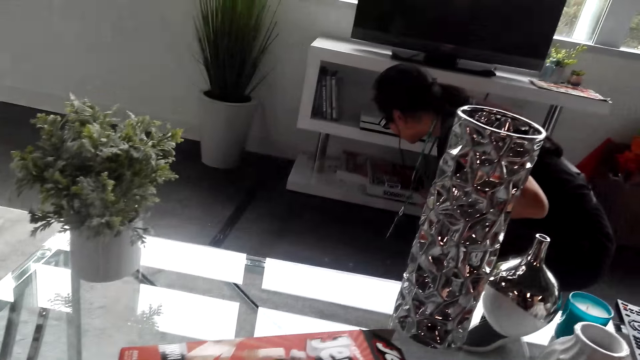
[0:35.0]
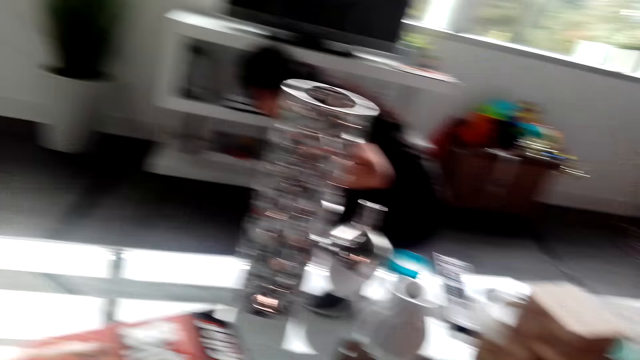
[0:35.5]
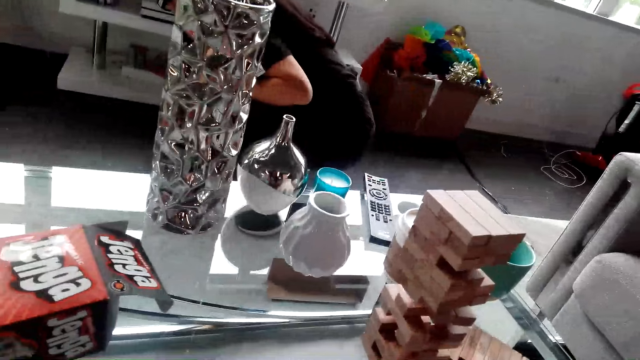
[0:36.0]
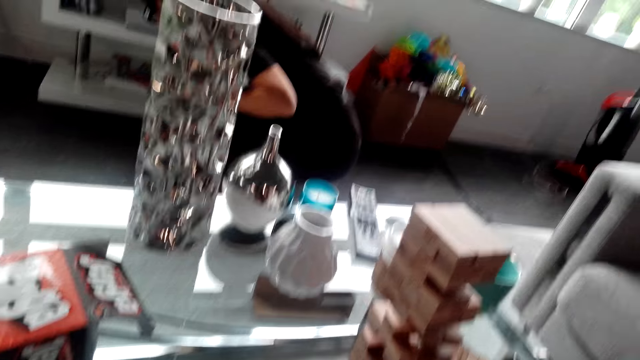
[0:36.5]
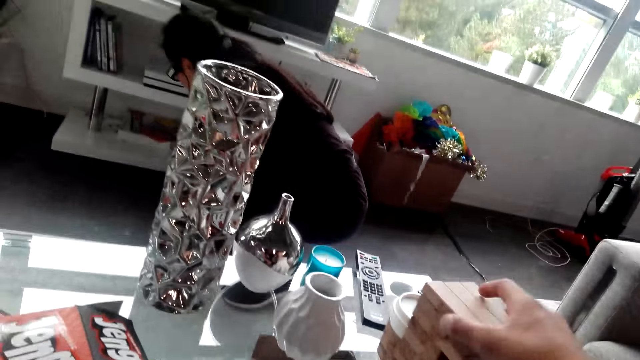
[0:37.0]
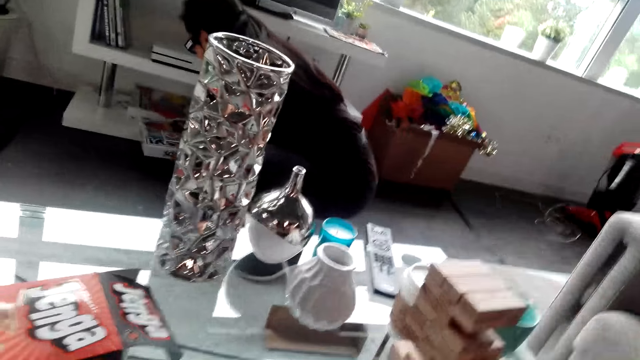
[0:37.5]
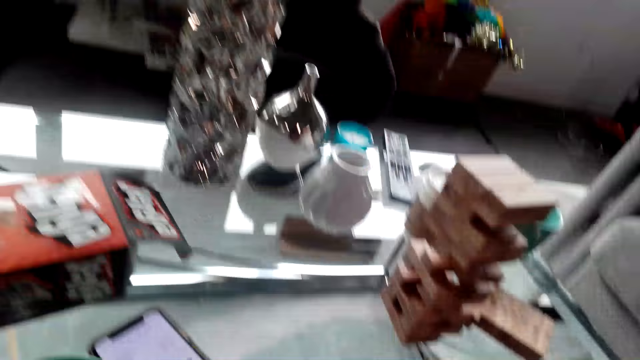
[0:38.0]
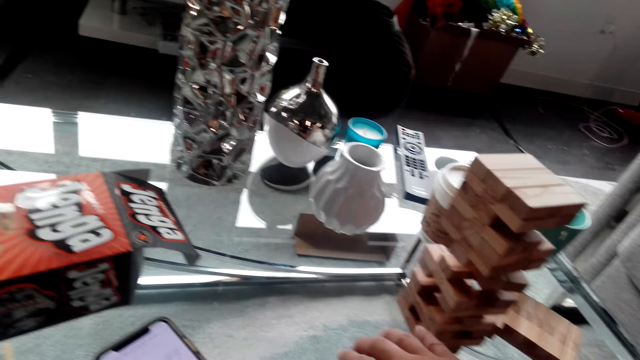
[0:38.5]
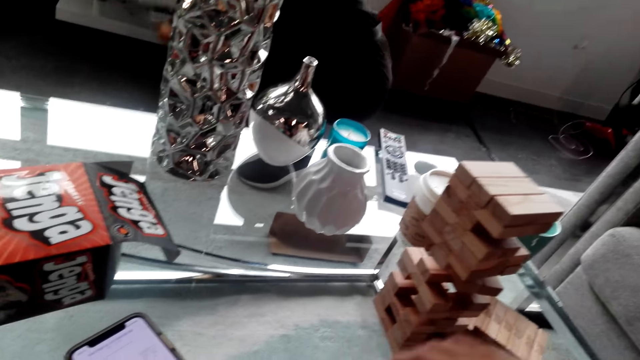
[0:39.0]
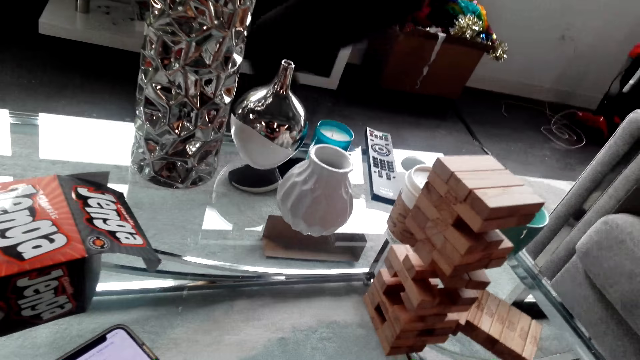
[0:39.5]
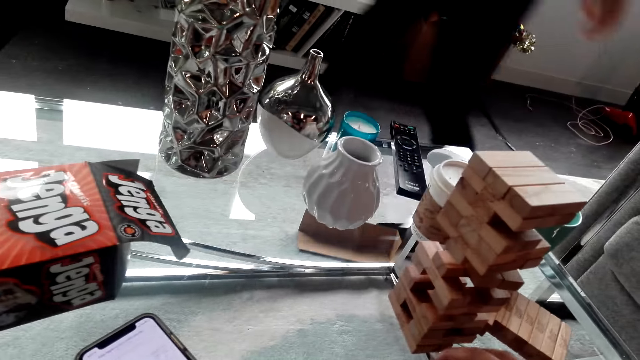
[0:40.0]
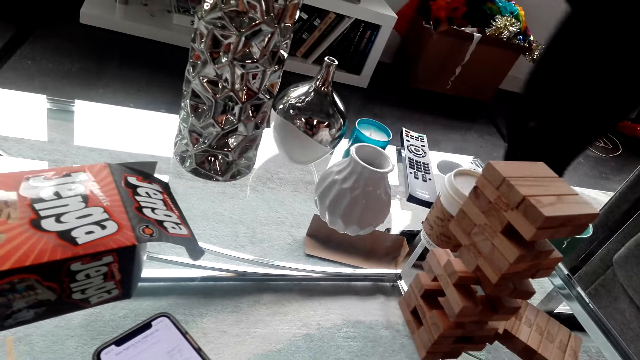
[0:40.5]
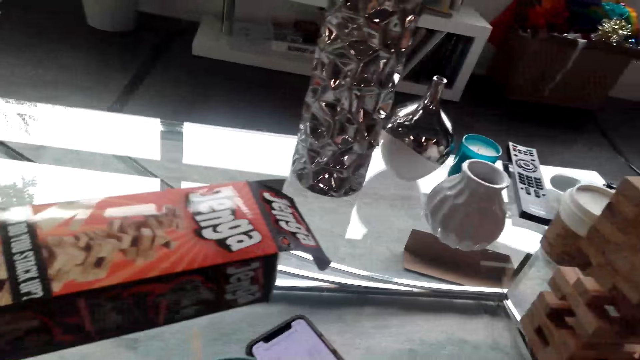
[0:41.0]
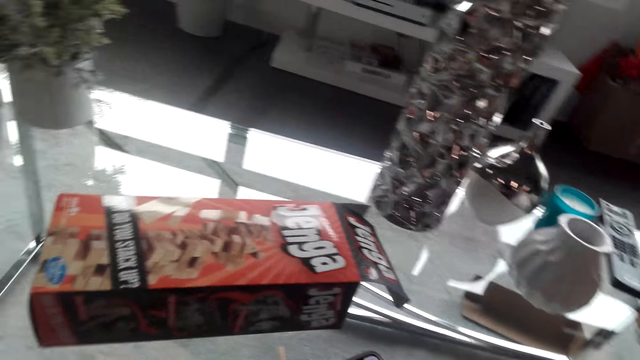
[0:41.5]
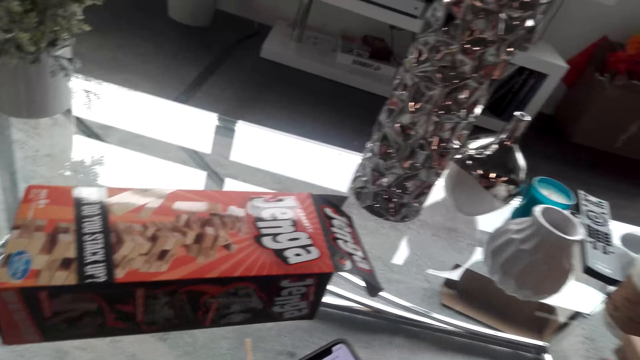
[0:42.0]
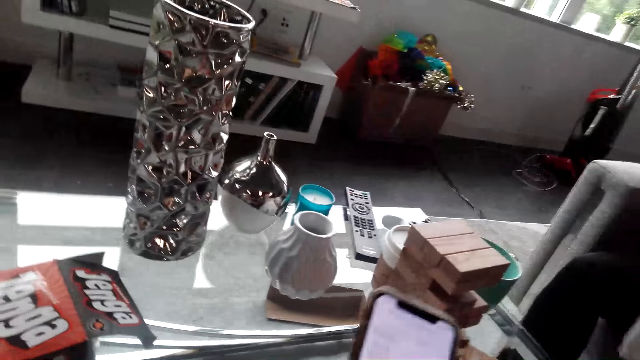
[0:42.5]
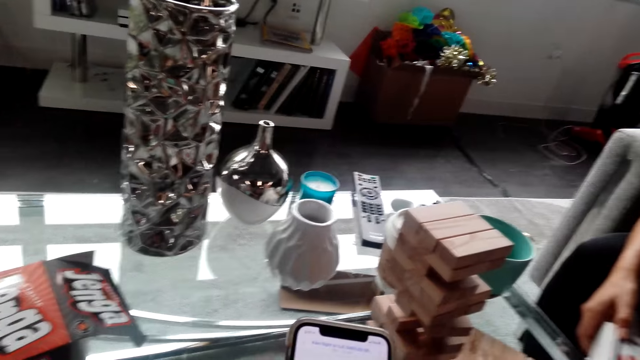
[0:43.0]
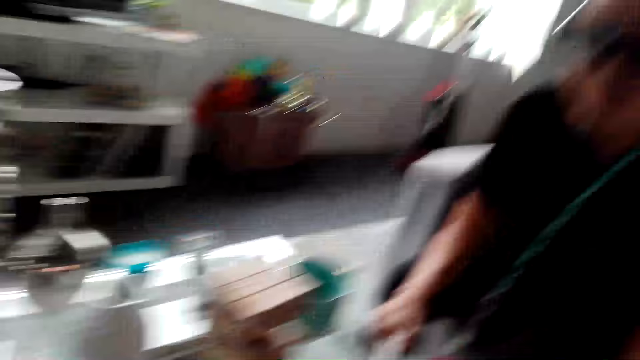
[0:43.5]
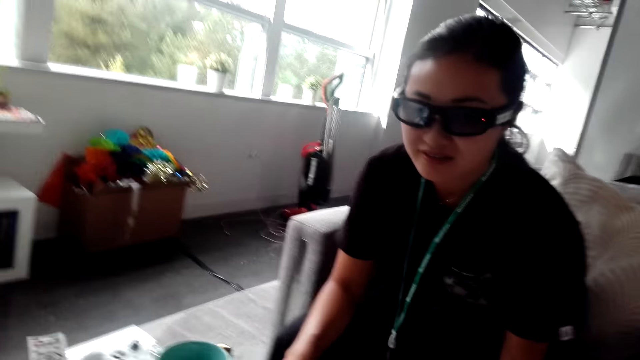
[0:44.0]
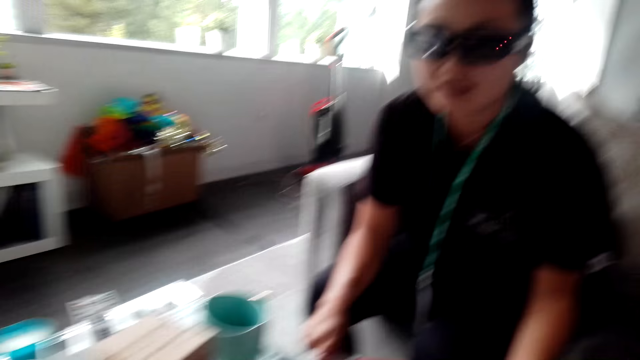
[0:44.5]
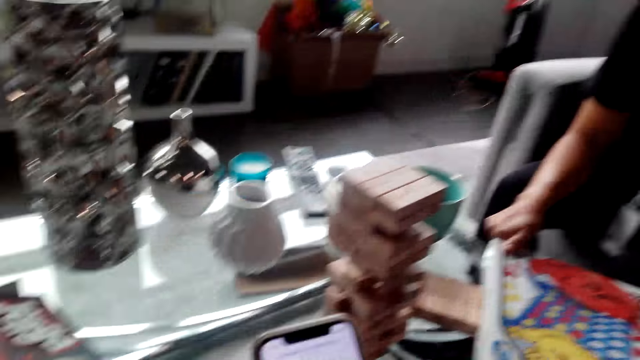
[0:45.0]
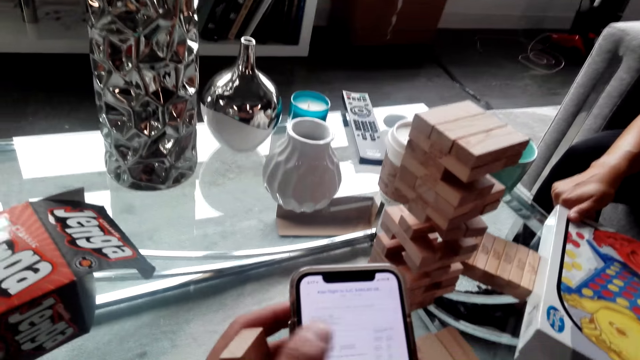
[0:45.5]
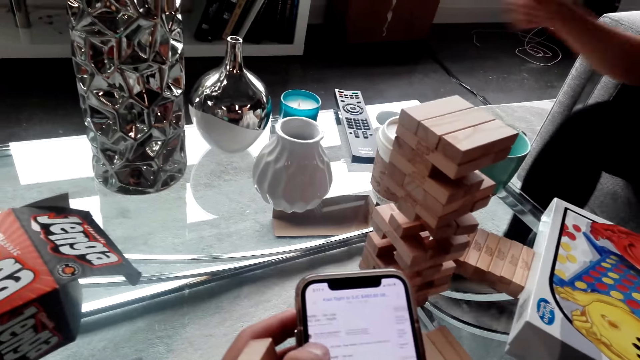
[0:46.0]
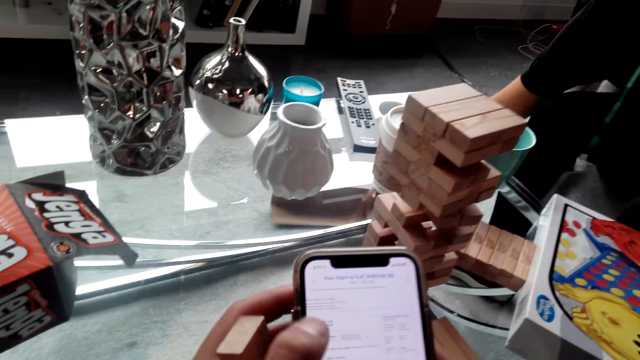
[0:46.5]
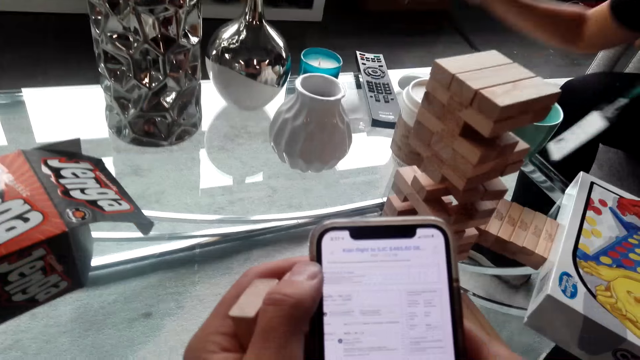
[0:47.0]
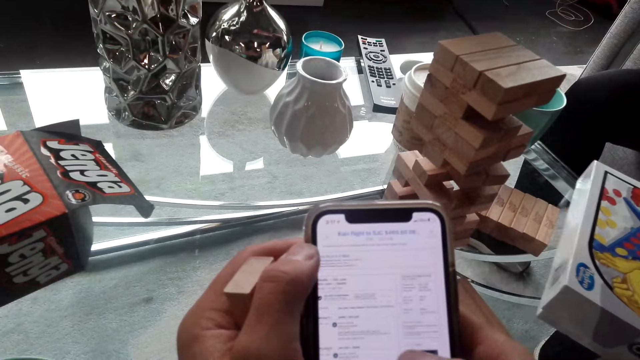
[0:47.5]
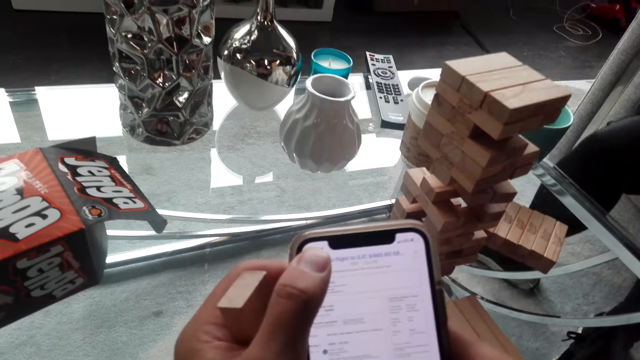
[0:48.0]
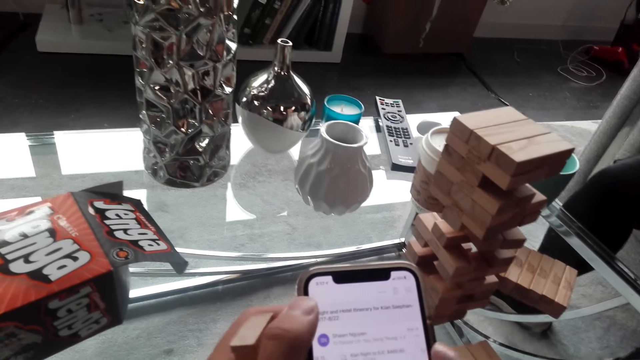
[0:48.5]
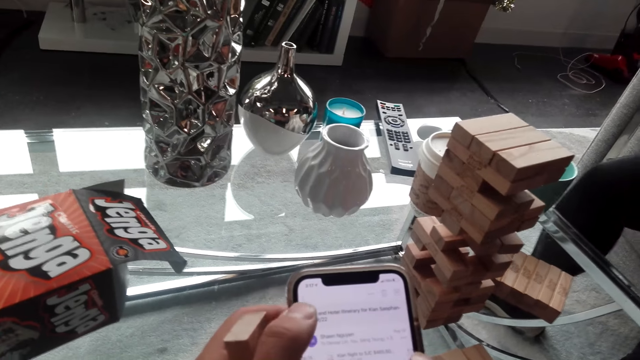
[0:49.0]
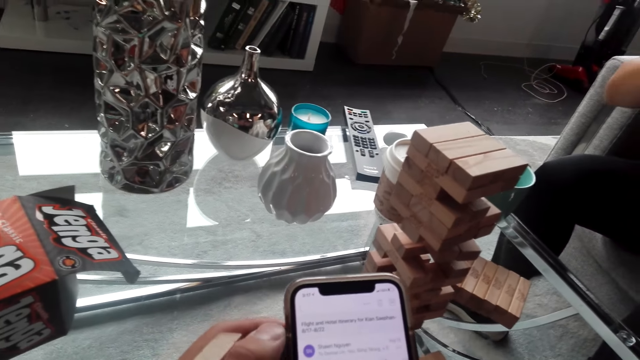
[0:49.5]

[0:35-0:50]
The lady sorts a book shelf. The camera wearer arranges the pallets on the table. The lady picks up a box and moves around. The camera wearer takes a phone. The lady puts the box on a table. The camera wearer talks to the lady. They use the phone.

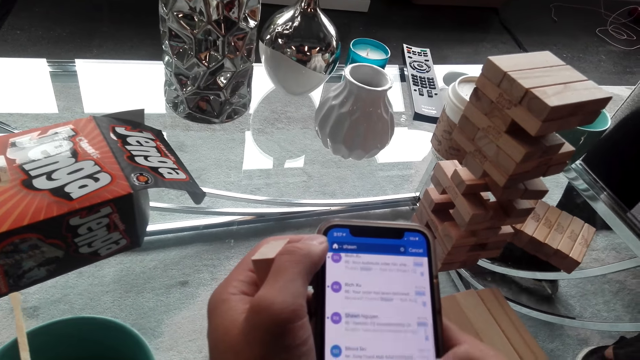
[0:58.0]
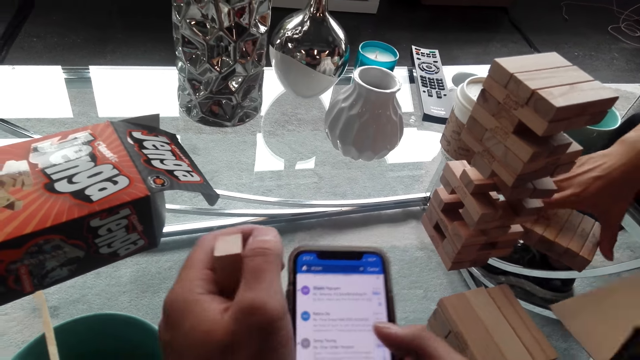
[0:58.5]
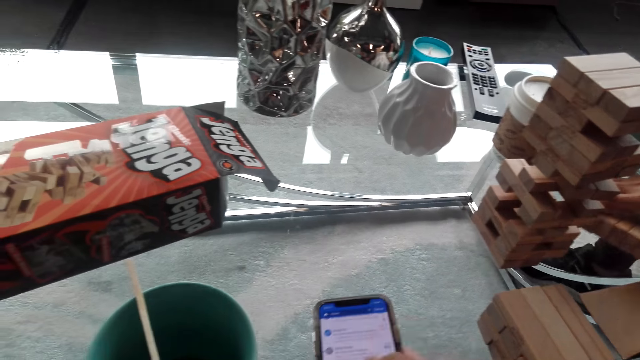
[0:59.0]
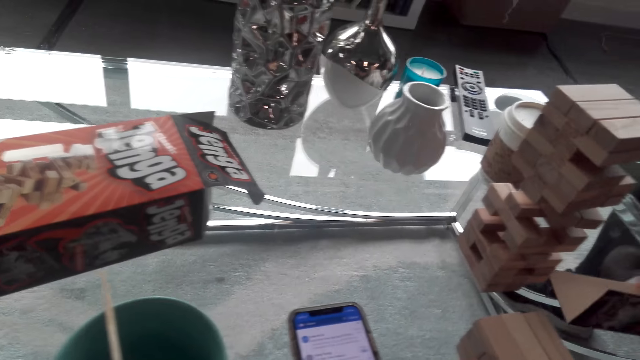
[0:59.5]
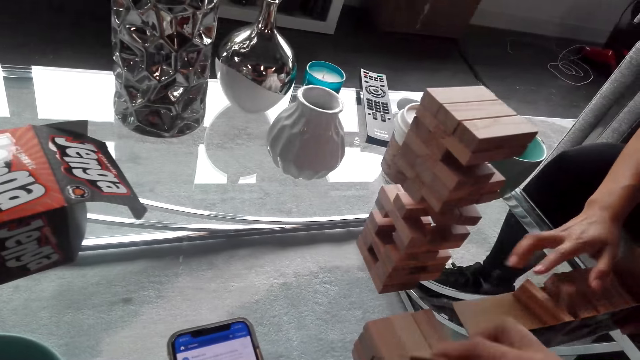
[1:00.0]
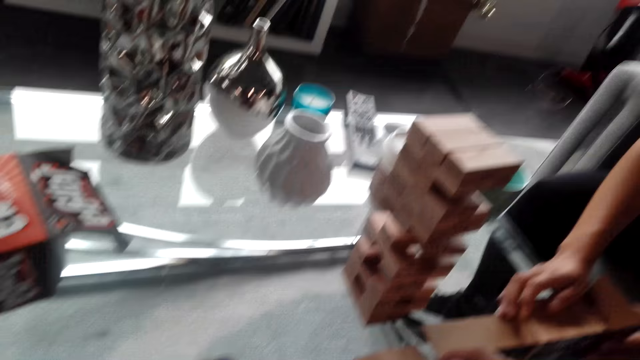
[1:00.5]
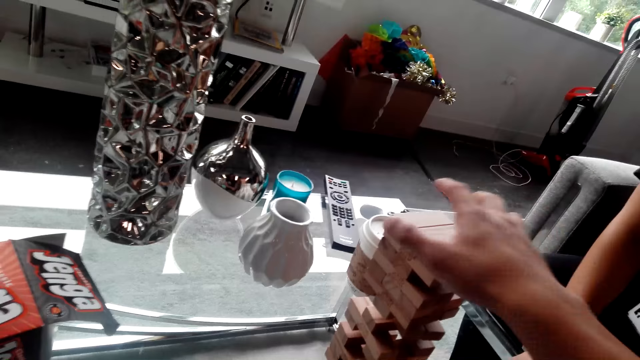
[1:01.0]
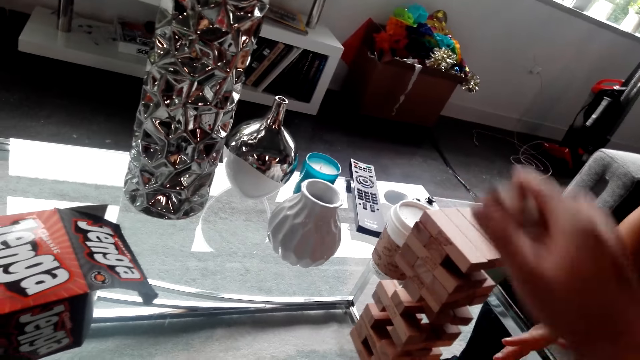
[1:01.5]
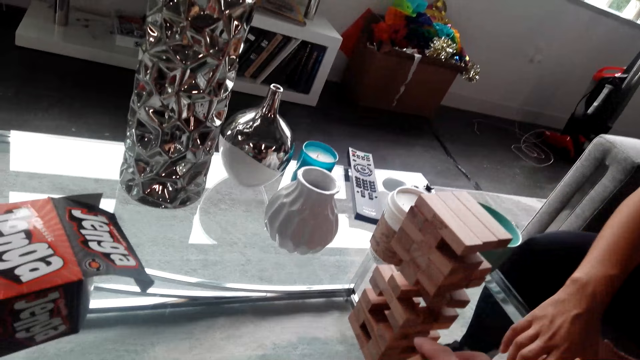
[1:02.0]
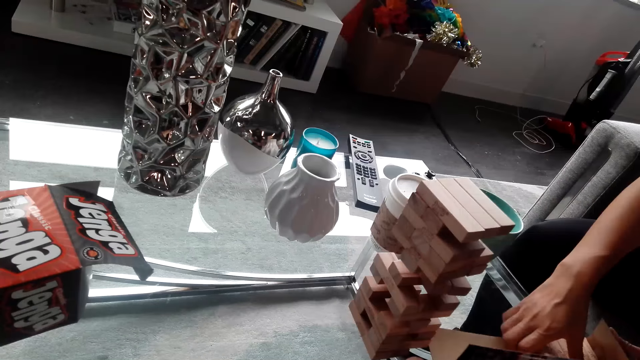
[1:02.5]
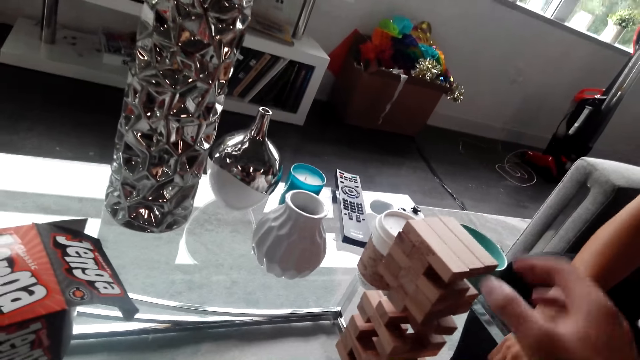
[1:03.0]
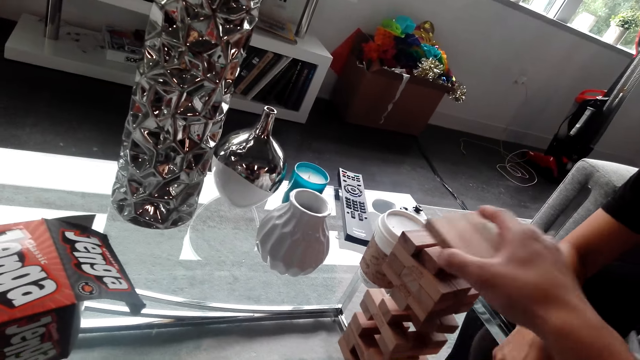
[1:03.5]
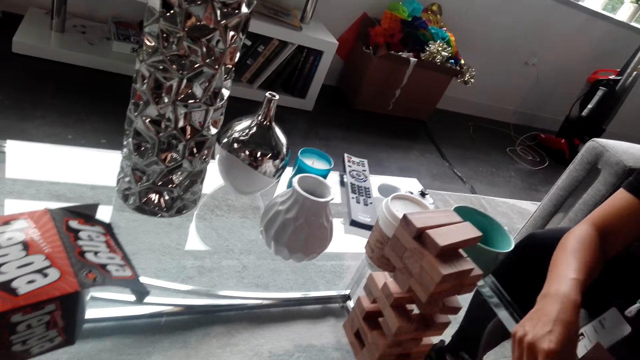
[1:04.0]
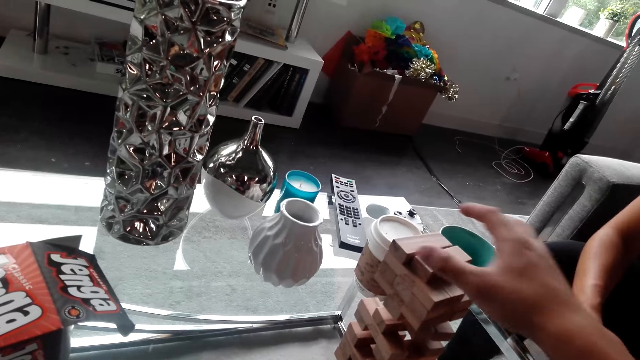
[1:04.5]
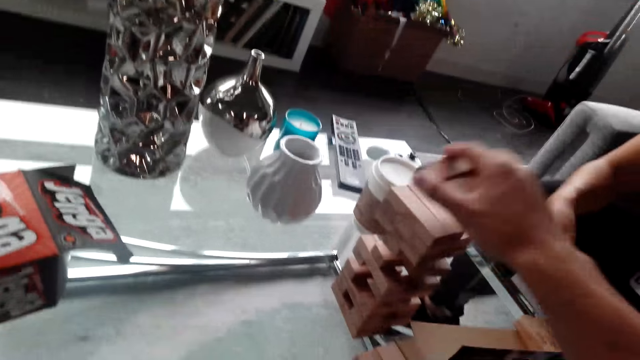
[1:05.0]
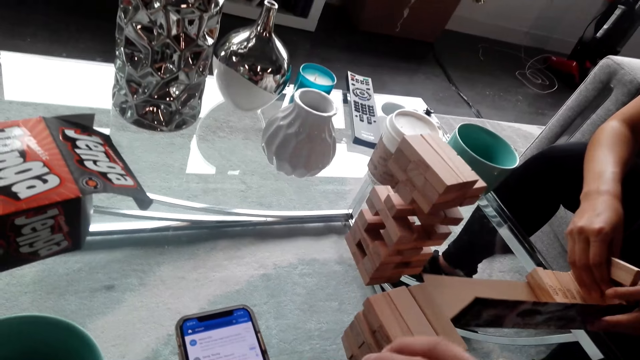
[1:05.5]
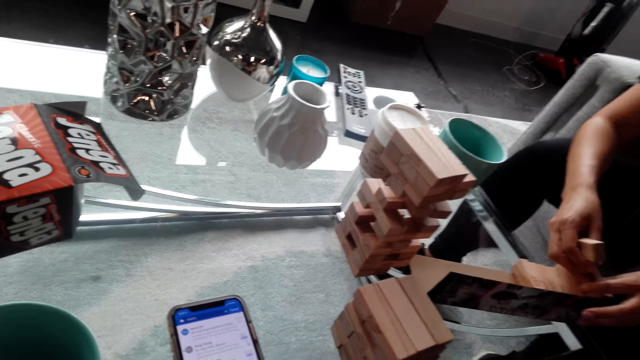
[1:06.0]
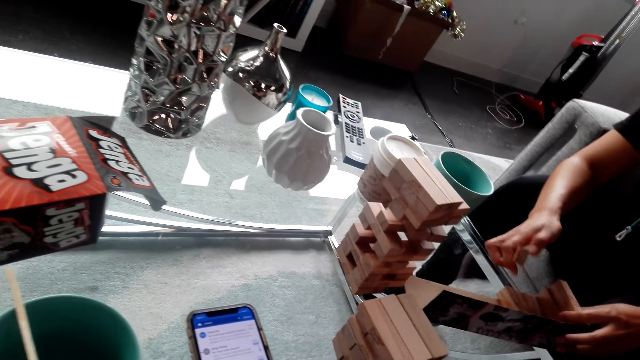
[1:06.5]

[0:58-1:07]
A lady arranges the pallets on the table. The camera wearer picks up a Jenga wooden block. They arrange the pallets. The lady picks up a Jenga wooden block. The camera wearer picks up Jenga wooden blocks.
